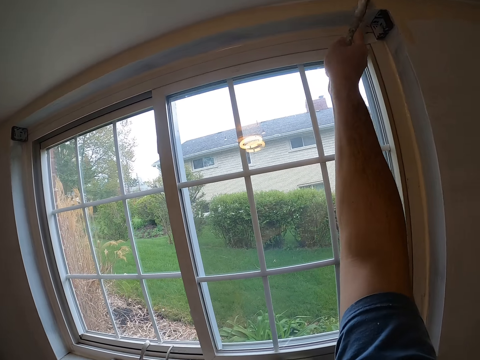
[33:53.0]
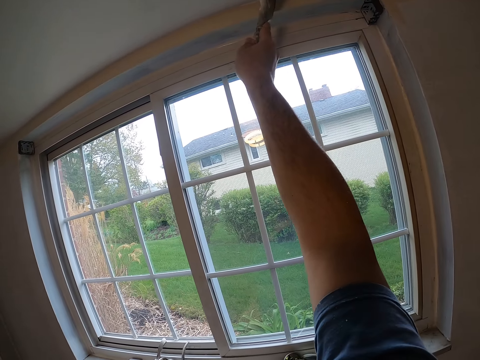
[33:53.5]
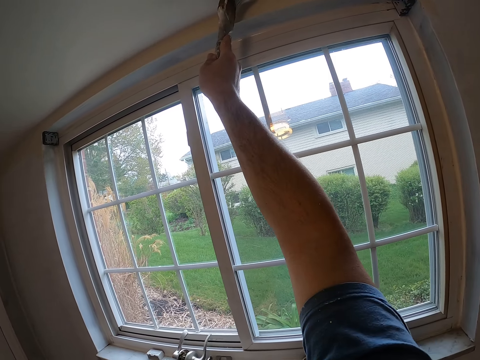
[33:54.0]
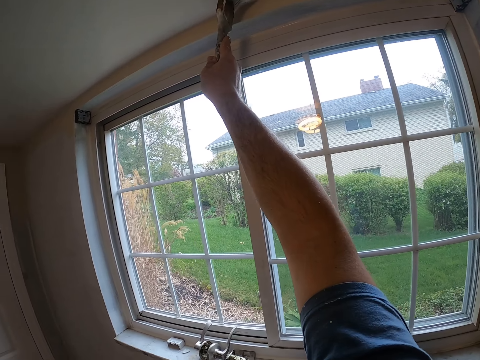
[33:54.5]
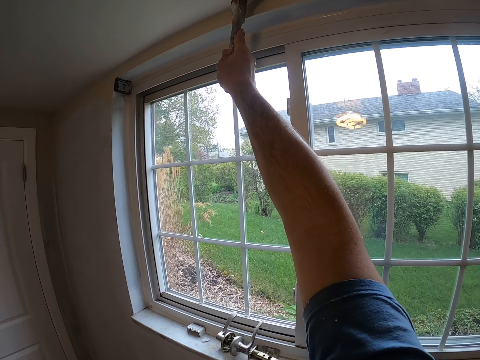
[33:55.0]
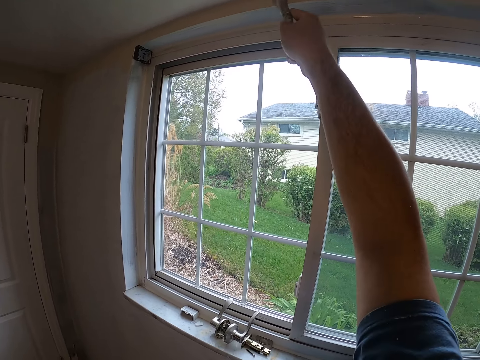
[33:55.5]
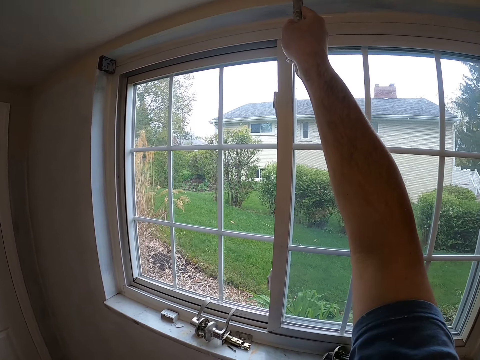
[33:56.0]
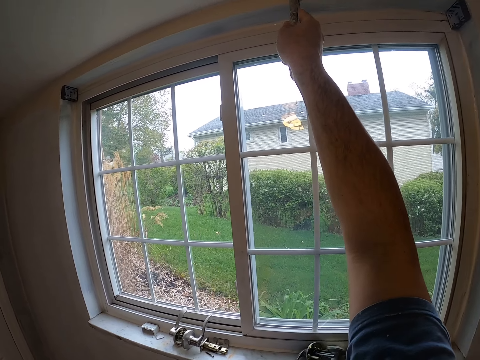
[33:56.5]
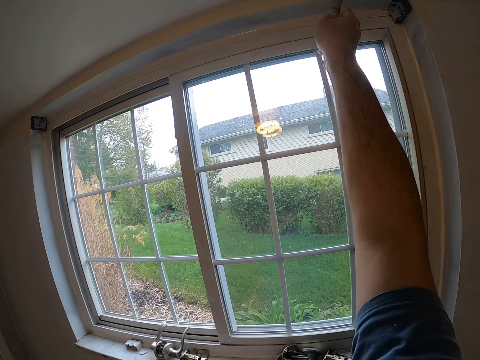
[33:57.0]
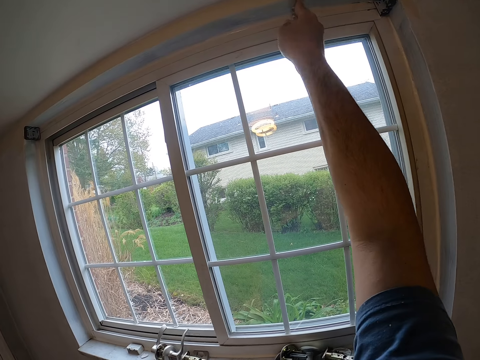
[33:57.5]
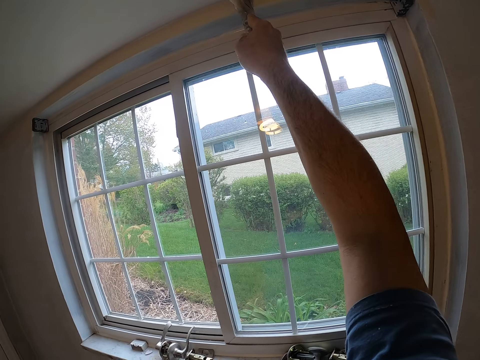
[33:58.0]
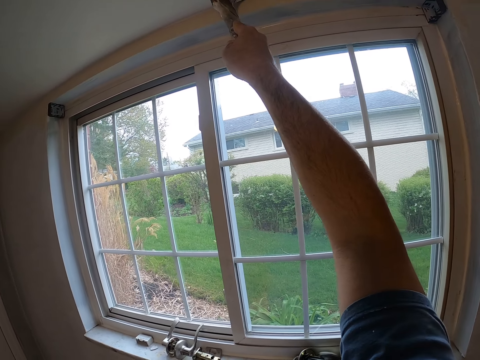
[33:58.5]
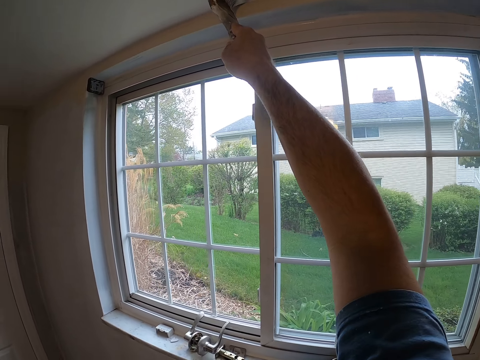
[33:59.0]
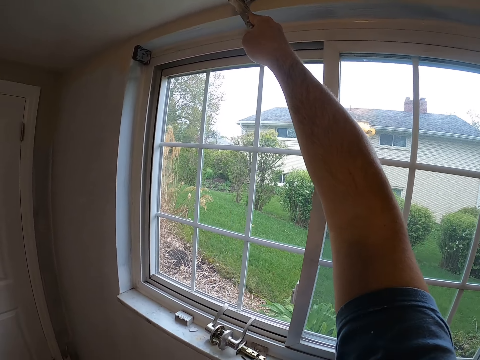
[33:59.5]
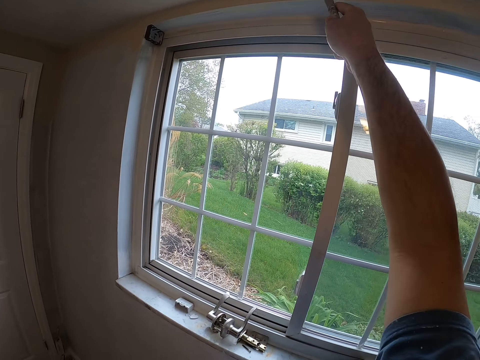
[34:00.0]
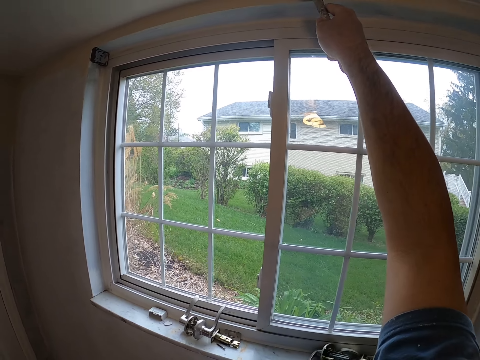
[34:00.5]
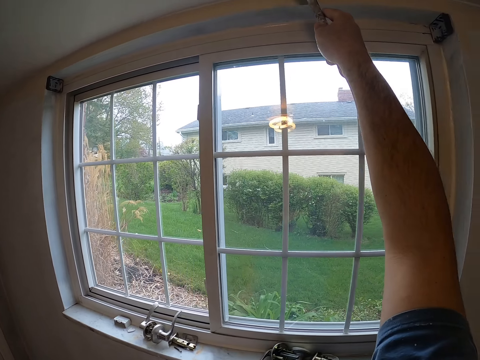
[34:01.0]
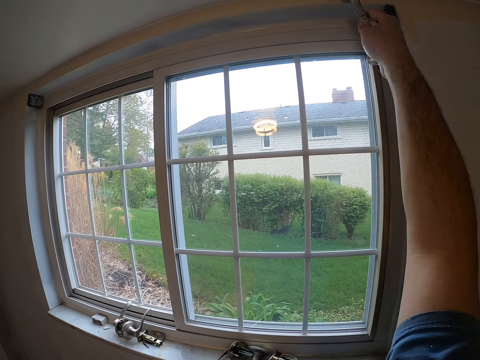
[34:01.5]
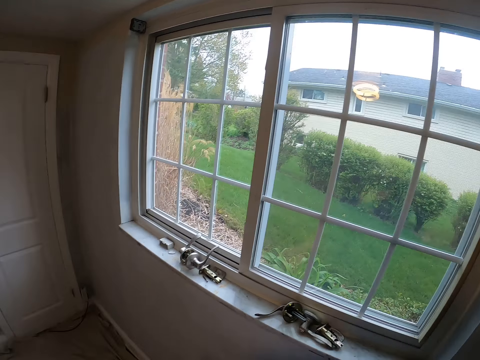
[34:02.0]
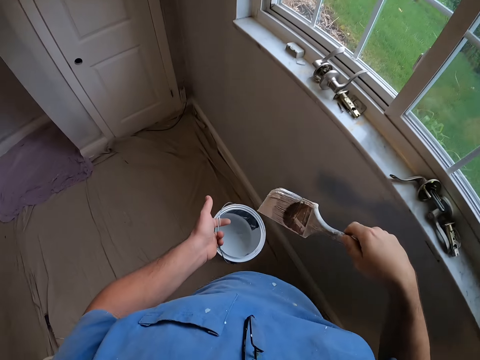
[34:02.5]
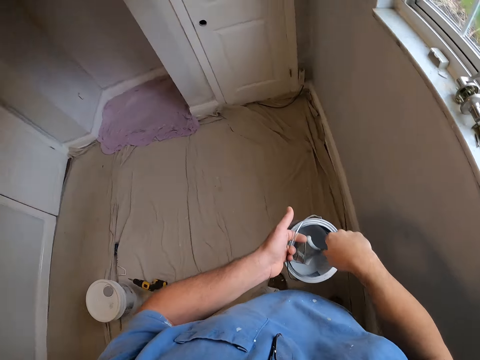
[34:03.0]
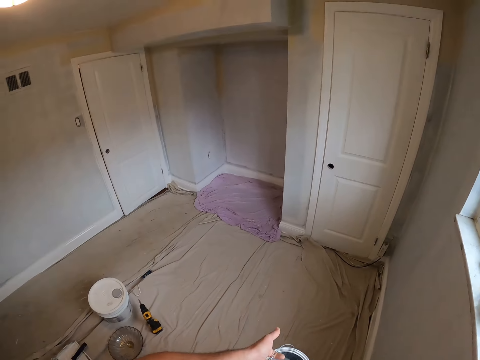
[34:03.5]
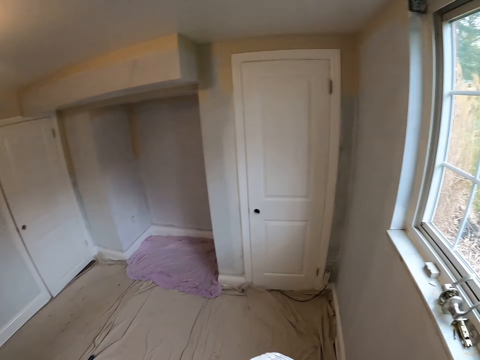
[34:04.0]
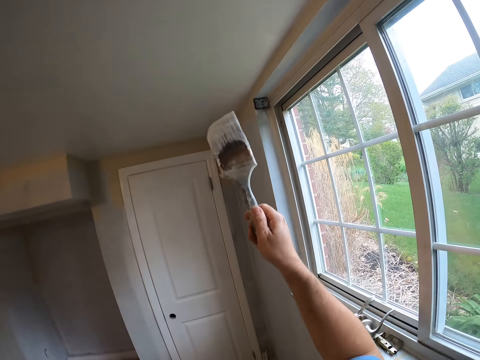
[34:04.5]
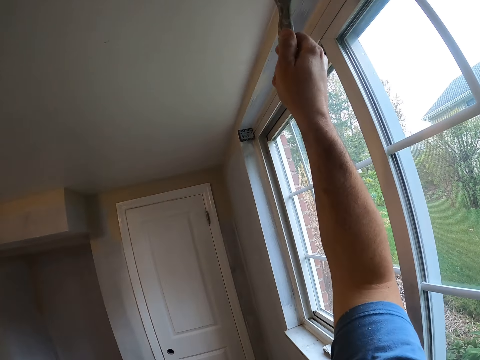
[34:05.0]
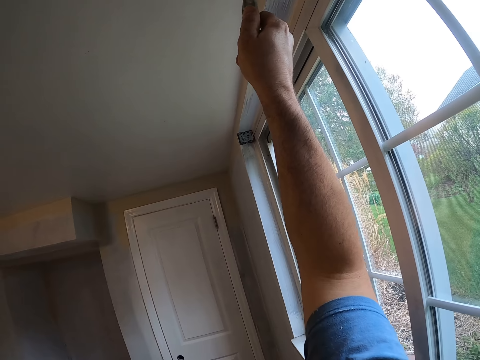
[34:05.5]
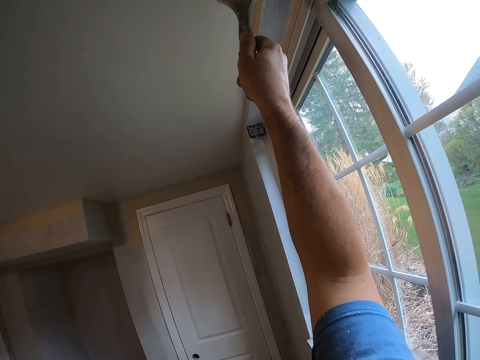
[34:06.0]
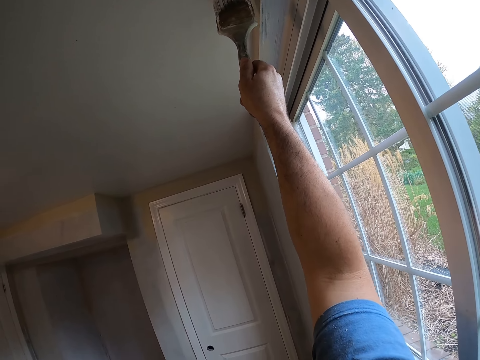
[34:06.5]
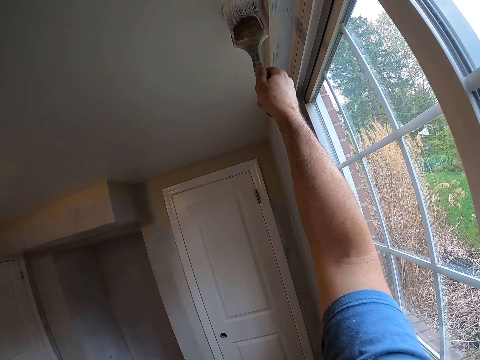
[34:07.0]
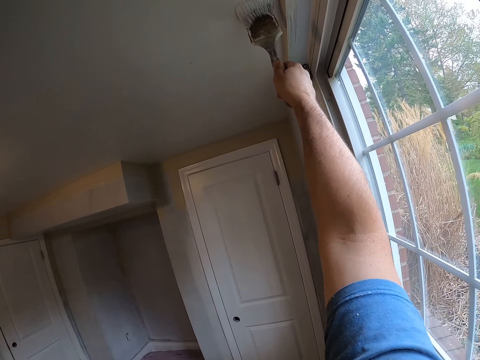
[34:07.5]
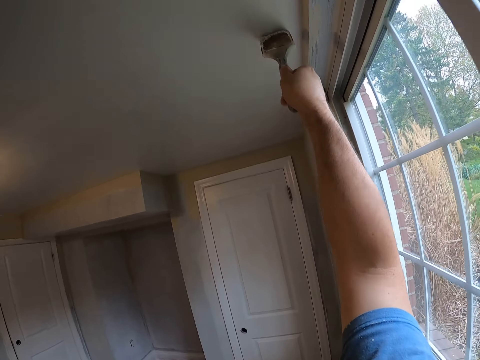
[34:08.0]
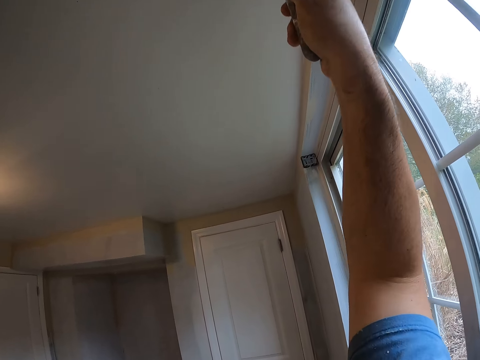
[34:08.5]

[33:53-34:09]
The camera wearer dips a paint brush in the paint in the container. They look around. They paint a ceiling or wall with the paint brush.

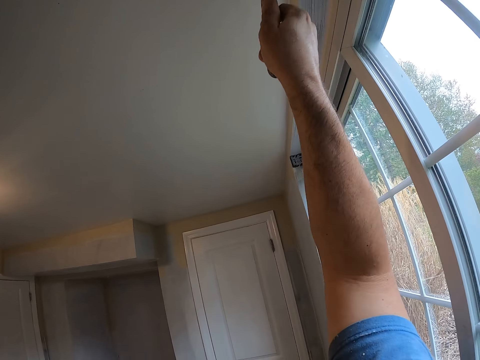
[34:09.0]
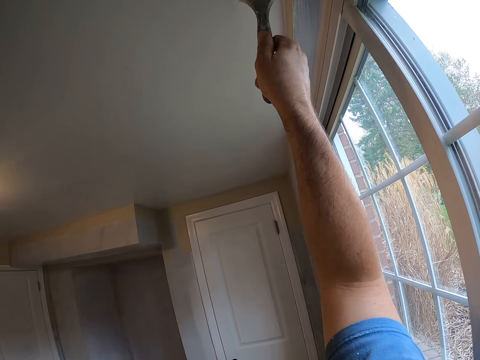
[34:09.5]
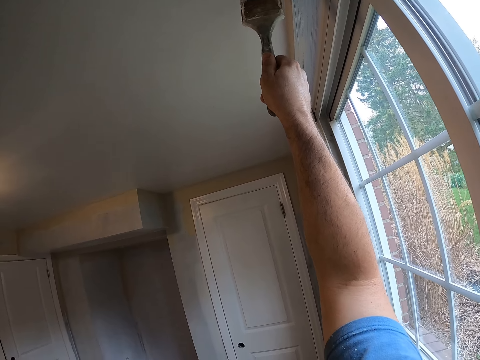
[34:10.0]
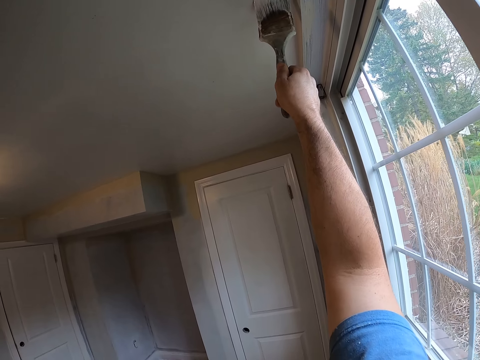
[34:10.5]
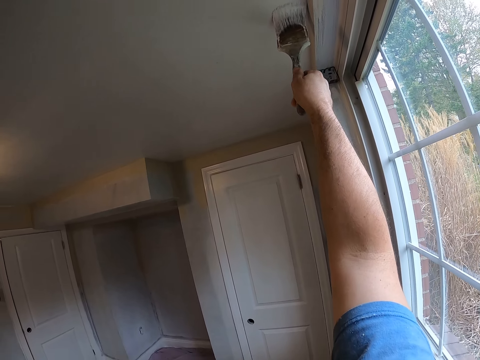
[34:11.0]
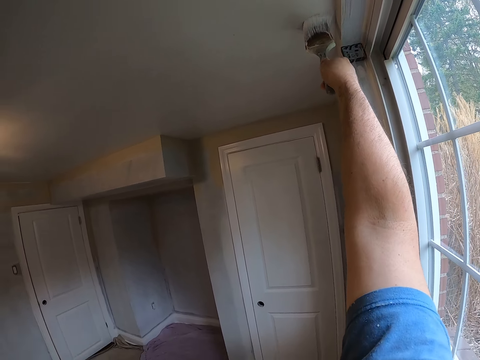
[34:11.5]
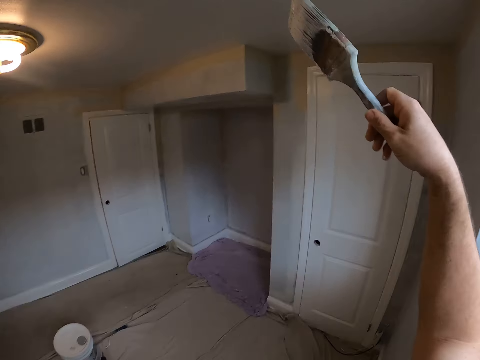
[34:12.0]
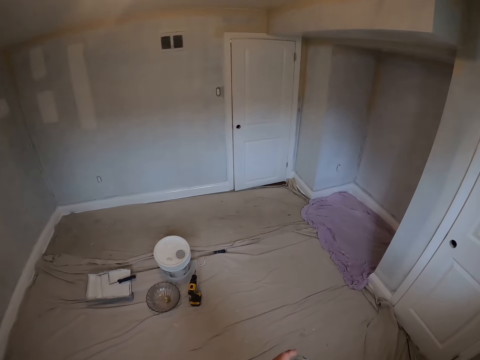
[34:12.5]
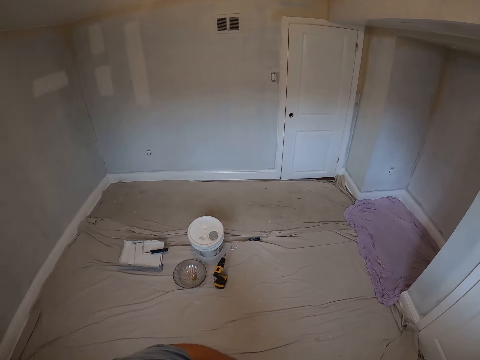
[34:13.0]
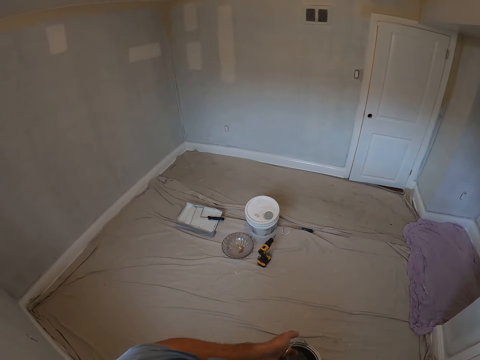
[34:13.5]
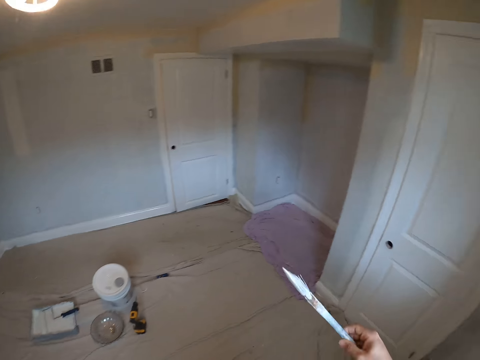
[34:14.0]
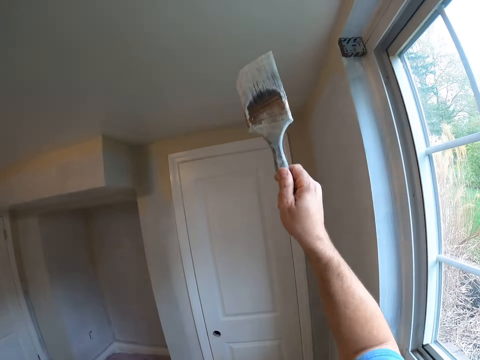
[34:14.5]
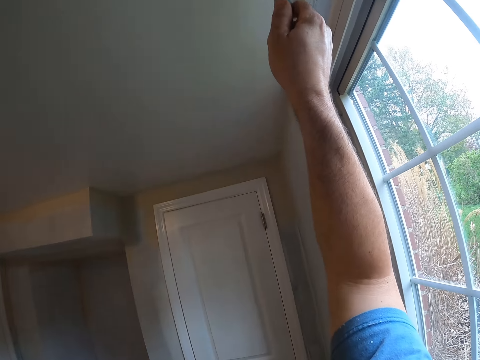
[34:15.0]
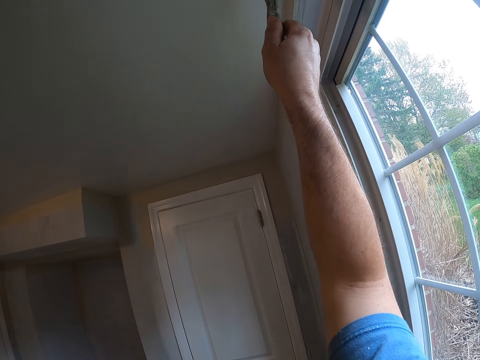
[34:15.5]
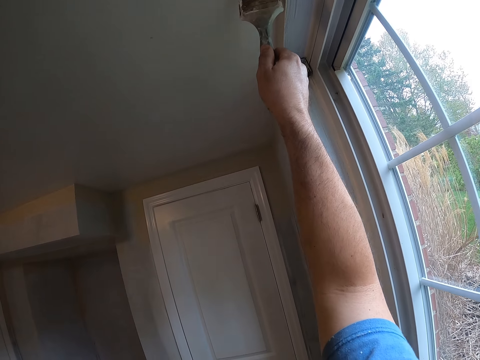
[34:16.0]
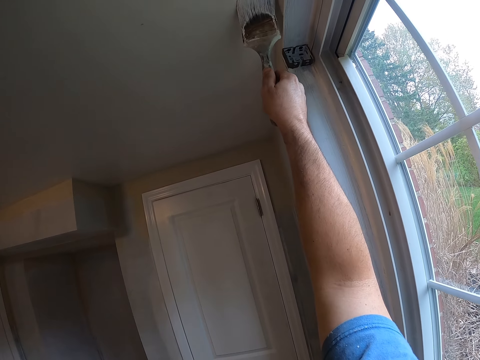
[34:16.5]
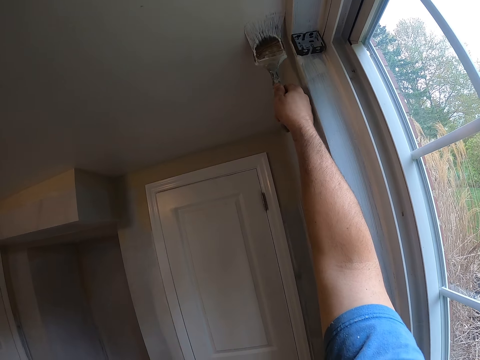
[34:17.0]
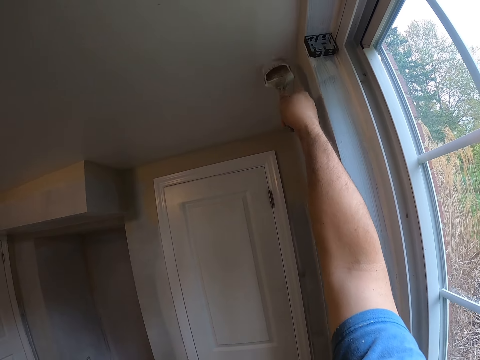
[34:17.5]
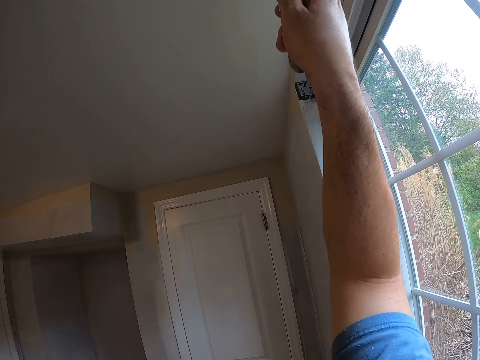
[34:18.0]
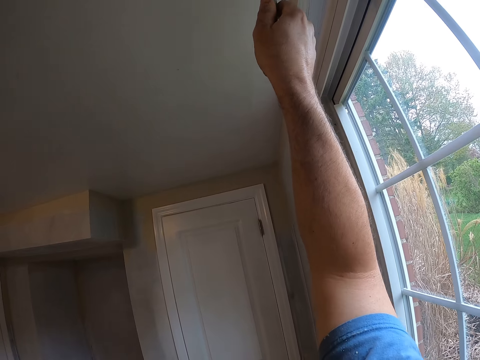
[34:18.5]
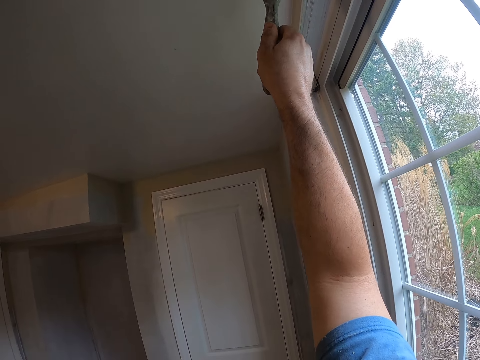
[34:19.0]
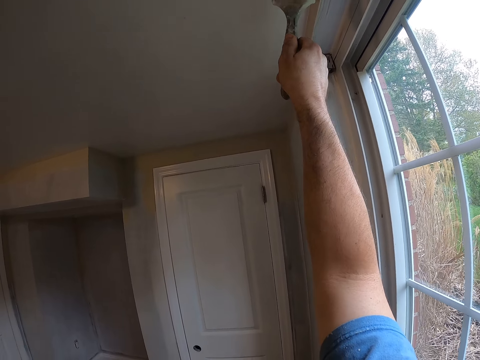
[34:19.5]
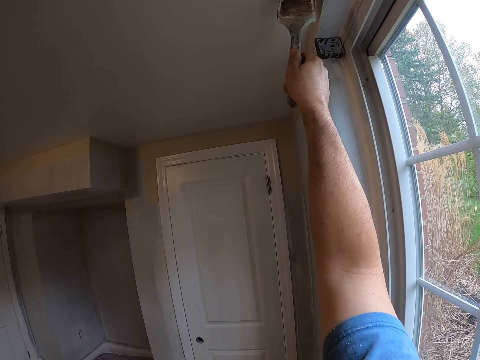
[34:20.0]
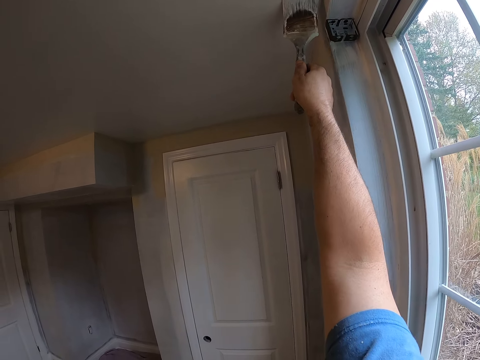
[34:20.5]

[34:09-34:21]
The camera wearer dips a painting brush in the container. They look around. They paint the wall.
